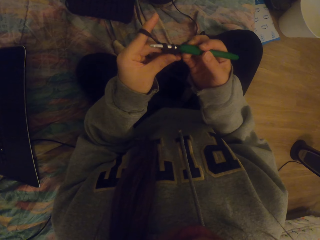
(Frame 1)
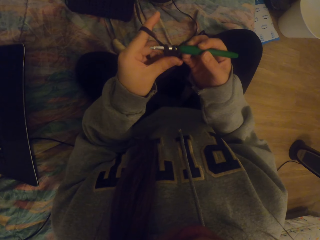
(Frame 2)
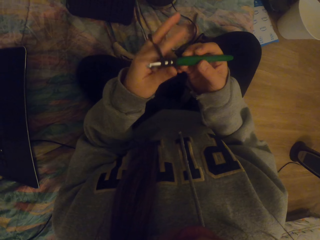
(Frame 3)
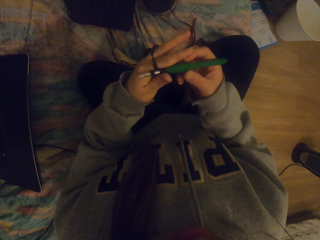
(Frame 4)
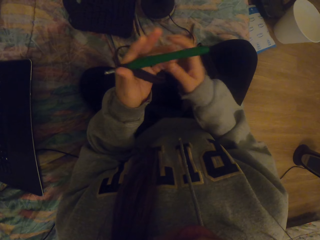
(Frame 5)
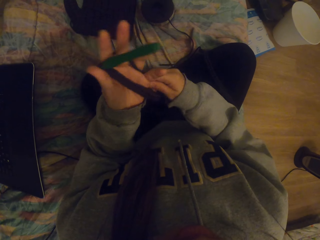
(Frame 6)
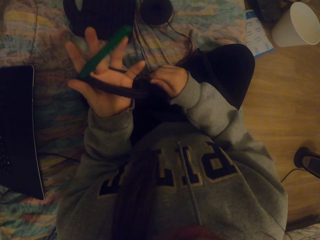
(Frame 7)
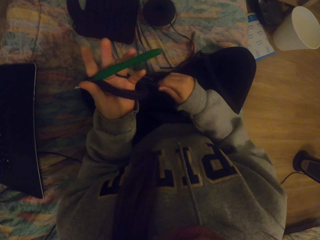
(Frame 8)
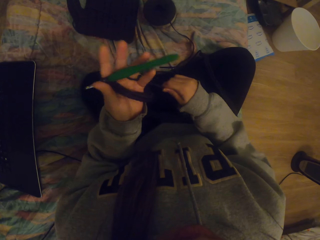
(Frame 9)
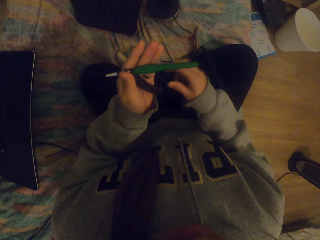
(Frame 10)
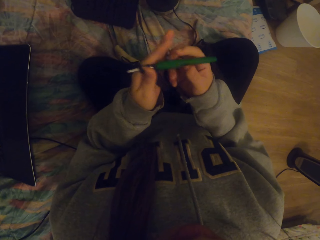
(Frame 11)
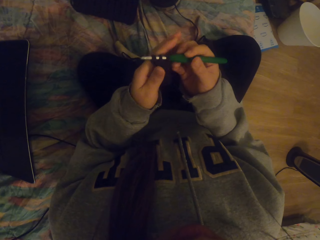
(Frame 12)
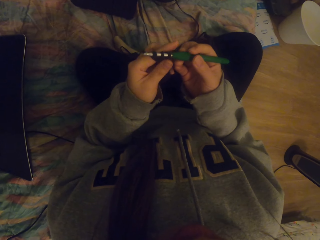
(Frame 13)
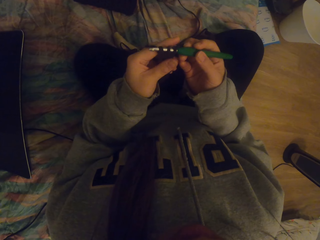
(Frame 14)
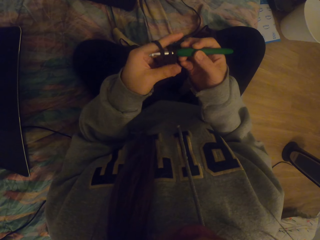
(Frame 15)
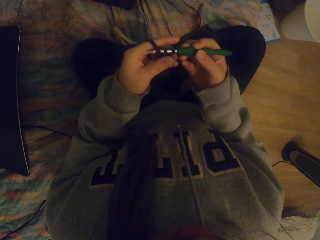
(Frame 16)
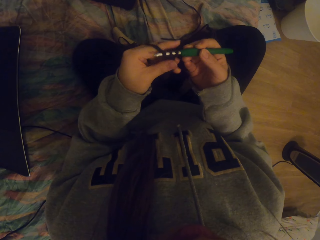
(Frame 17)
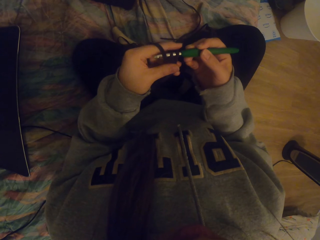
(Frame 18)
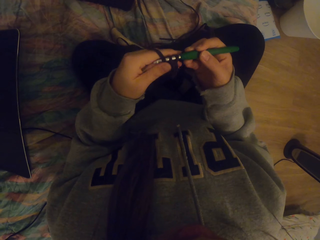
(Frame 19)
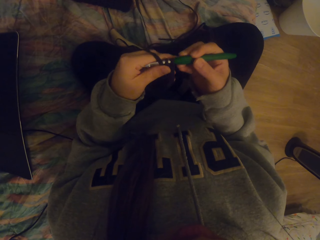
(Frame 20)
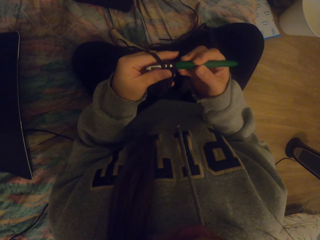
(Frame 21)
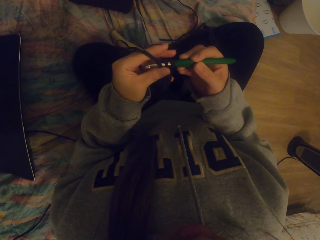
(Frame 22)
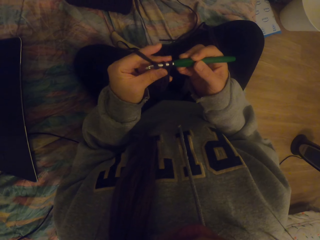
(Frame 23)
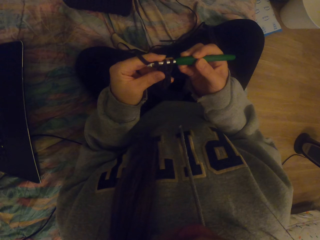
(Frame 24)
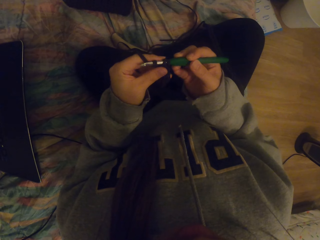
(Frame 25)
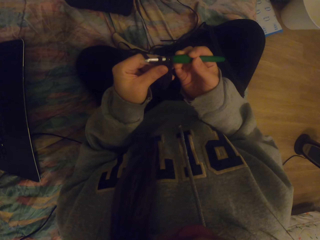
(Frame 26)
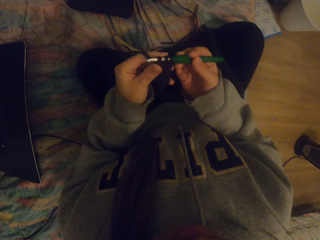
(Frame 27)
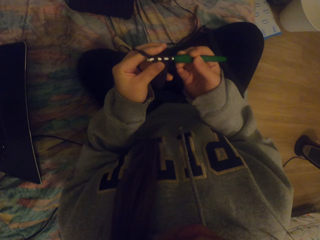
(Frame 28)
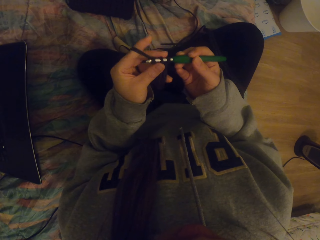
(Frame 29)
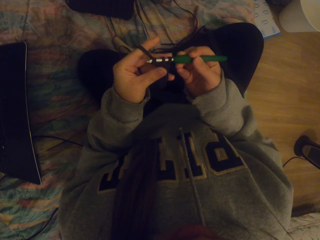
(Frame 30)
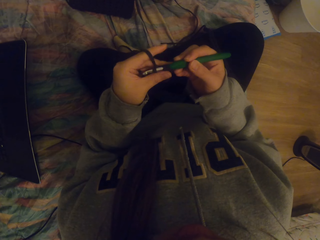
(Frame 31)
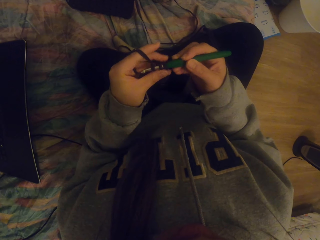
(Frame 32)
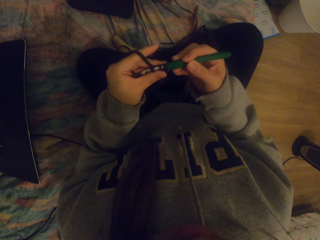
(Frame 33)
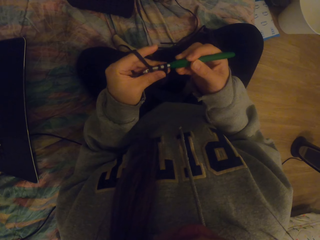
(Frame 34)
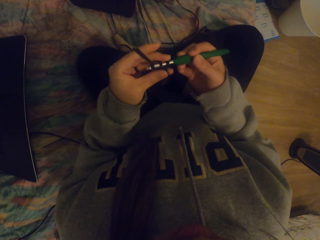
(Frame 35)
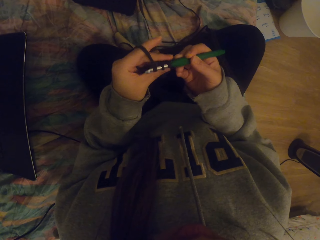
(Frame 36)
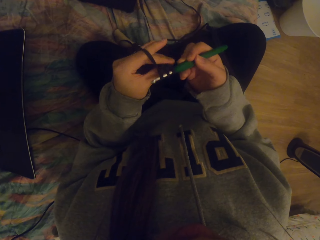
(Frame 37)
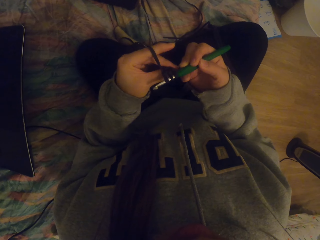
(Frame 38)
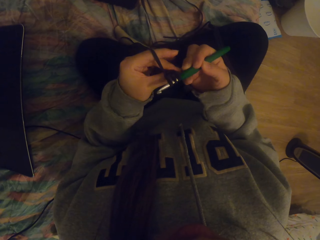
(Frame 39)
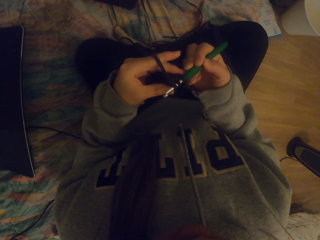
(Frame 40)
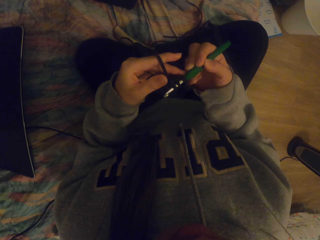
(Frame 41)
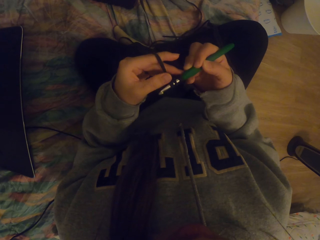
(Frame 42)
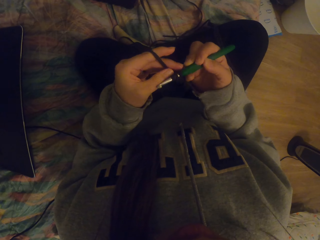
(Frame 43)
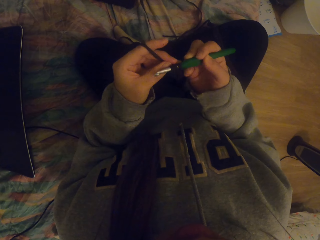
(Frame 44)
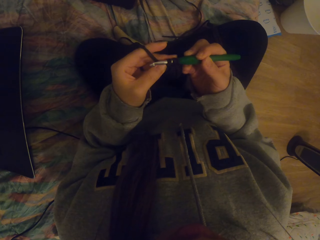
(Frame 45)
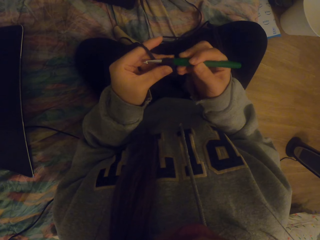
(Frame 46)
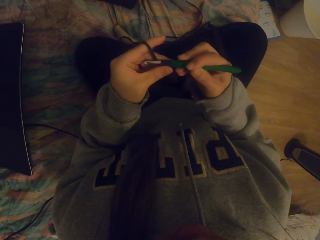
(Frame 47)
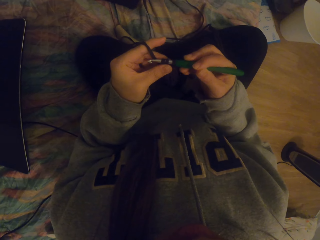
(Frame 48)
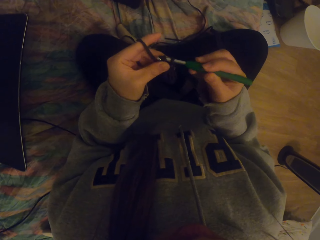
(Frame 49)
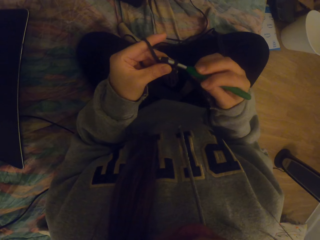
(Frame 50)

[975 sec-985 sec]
The camera wearer tightens the thread.

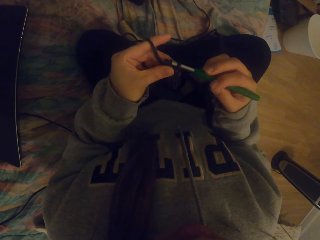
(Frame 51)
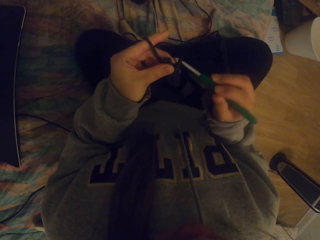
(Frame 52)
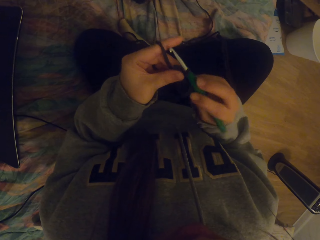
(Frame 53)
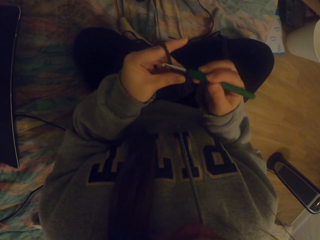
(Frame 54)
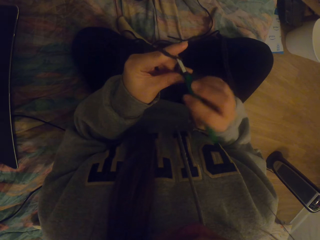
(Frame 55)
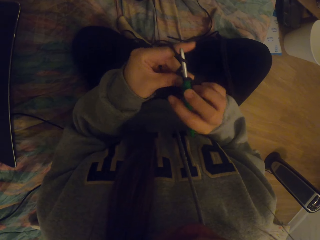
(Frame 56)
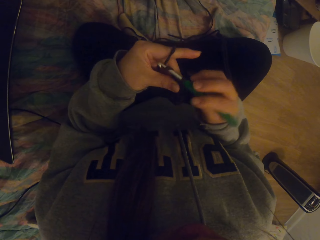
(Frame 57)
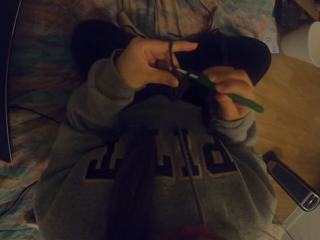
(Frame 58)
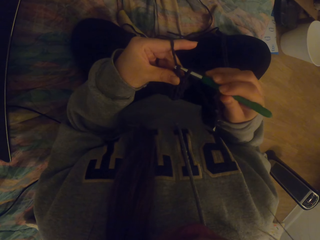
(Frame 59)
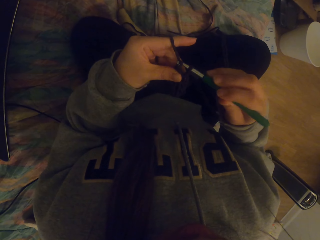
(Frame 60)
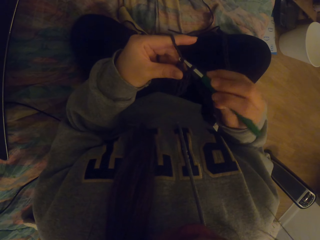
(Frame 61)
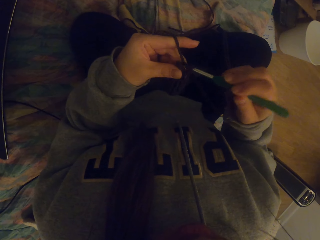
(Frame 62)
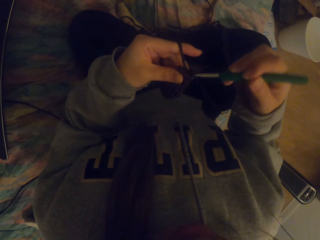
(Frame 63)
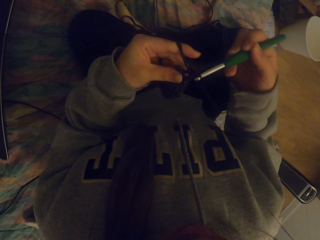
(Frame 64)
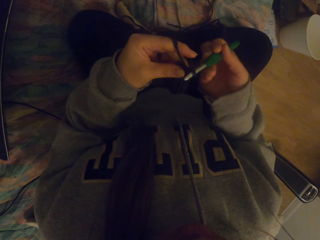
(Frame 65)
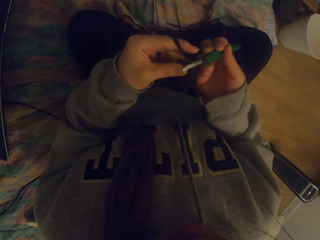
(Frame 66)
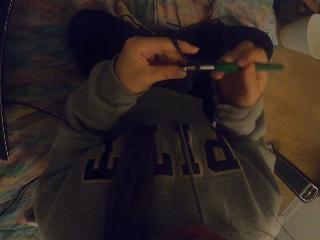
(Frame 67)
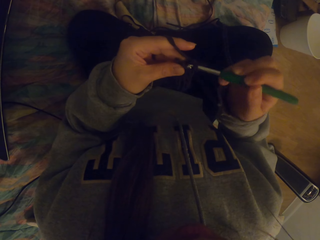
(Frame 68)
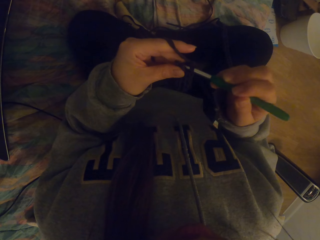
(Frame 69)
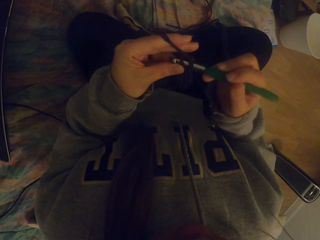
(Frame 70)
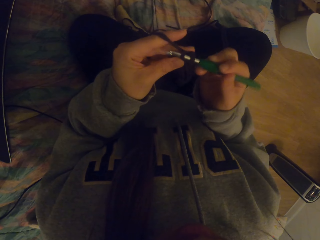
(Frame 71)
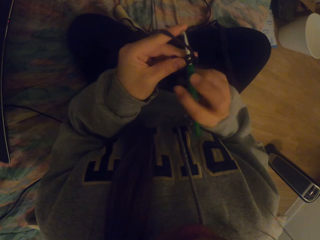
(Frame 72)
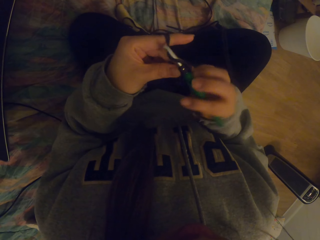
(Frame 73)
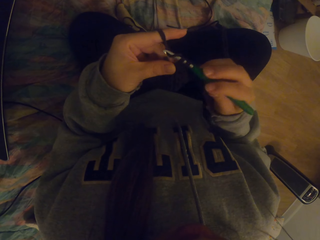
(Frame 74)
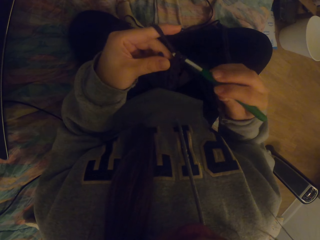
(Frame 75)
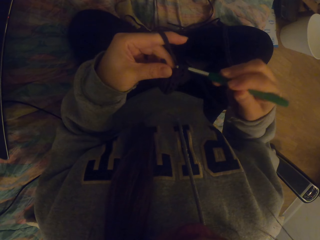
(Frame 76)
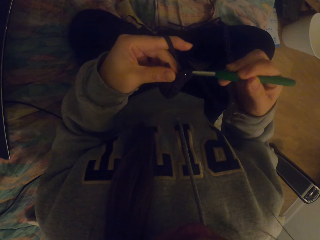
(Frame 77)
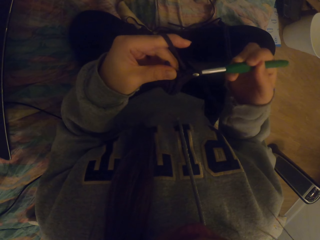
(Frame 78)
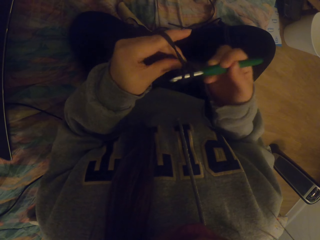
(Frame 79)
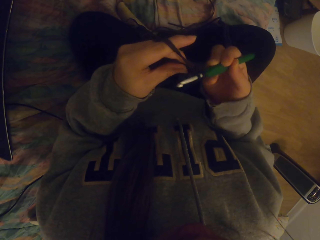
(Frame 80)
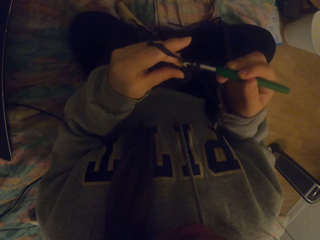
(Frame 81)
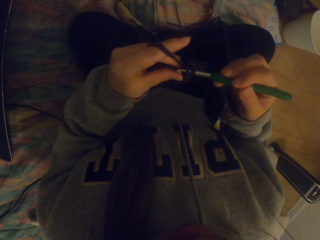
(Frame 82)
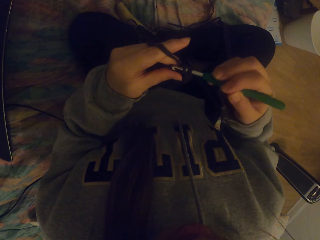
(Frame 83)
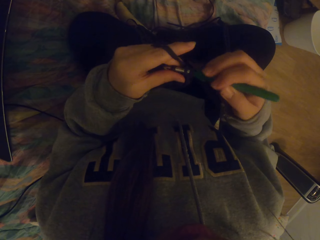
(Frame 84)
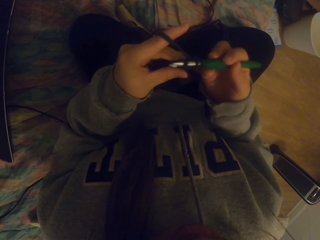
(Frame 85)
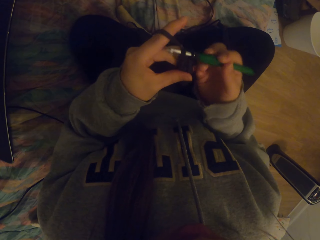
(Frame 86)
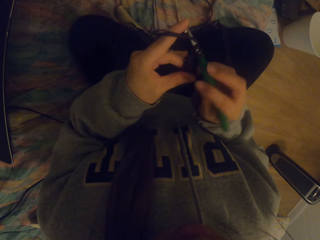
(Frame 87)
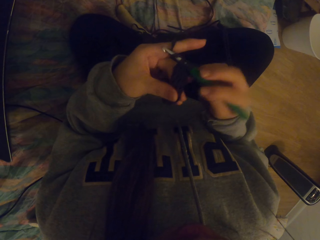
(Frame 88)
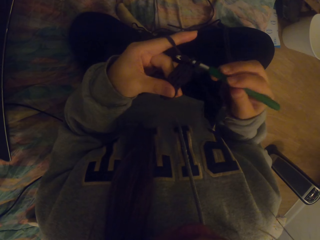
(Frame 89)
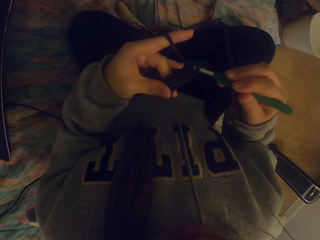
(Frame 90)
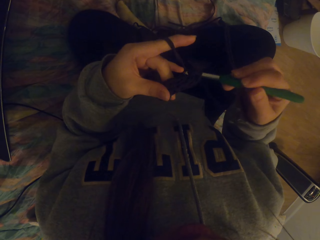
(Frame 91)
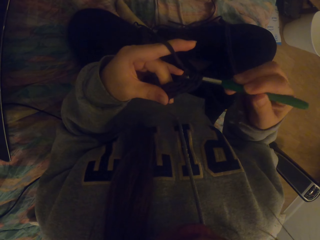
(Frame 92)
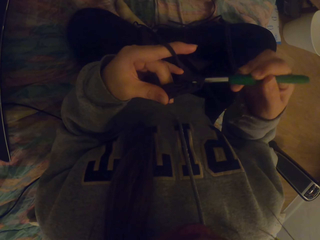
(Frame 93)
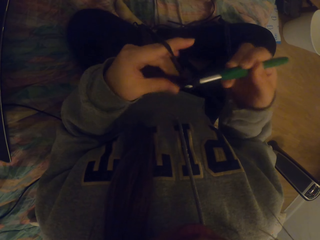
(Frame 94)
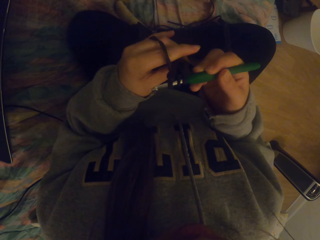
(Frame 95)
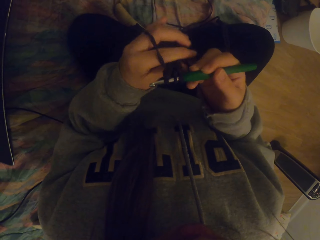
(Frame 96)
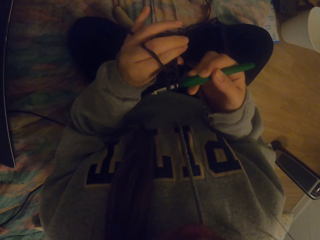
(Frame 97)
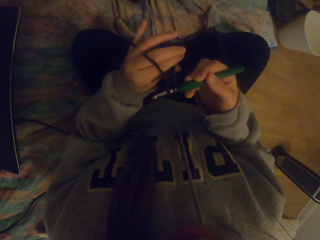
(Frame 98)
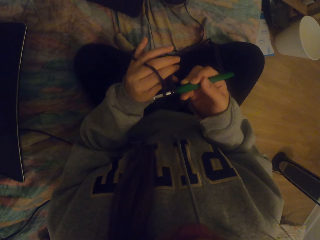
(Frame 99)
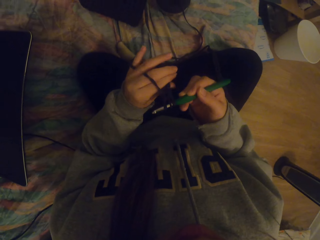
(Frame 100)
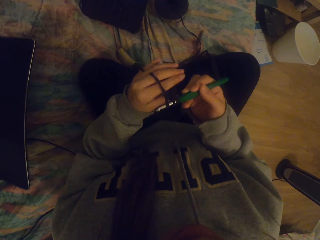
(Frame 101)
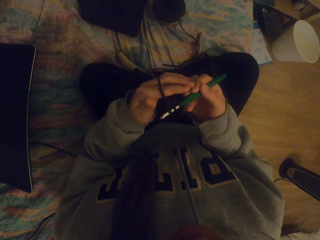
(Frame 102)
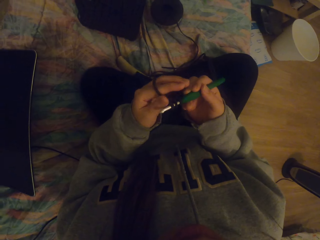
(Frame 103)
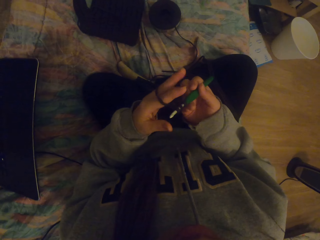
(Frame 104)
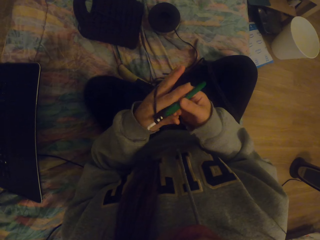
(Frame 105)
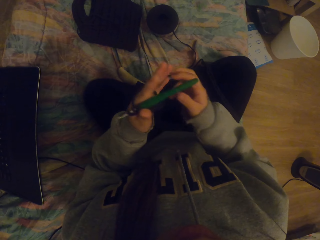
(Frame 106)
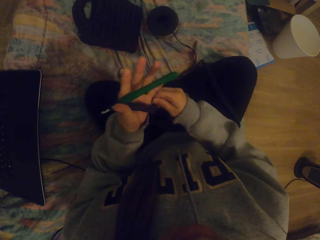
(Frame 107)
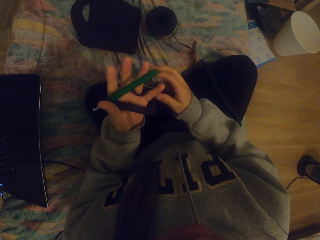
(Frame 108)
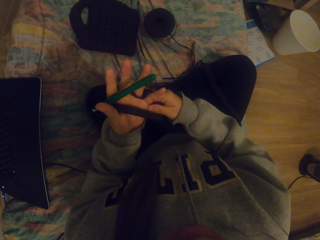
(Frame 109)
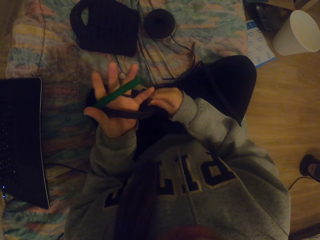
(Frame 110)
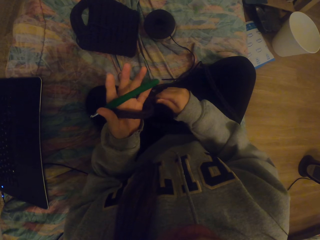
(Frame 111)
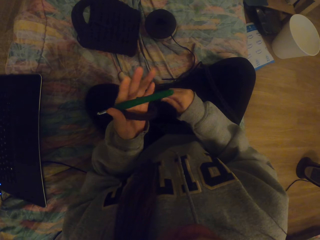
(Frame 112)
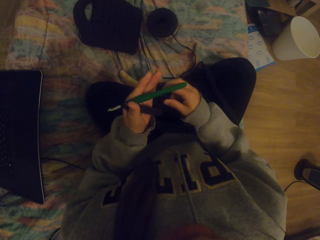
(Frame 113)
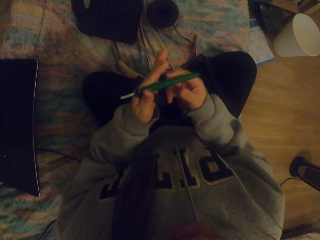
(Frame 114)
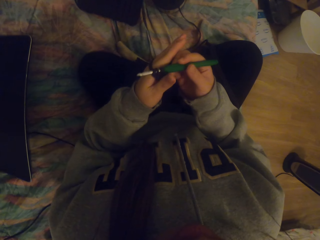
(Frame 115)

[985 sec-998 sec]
The camera wearer crochets fabric with a crochet hook. They straighten the crochet. They tighten the knitted fabric.
